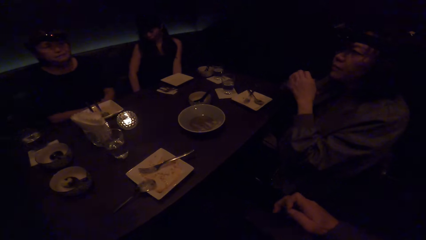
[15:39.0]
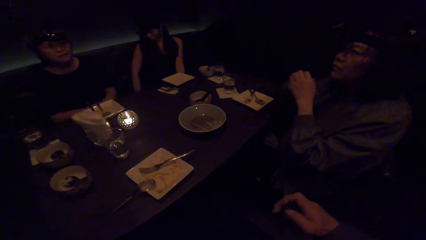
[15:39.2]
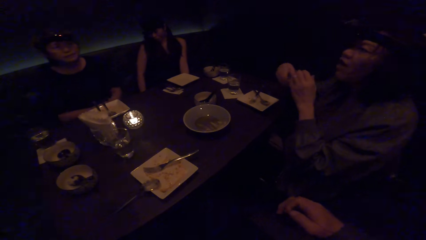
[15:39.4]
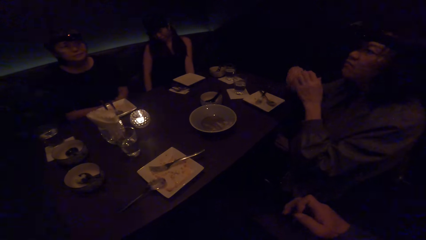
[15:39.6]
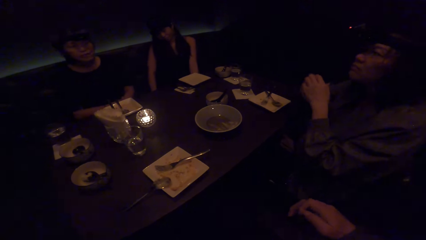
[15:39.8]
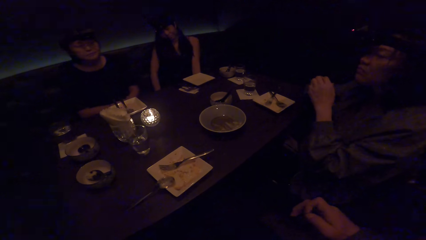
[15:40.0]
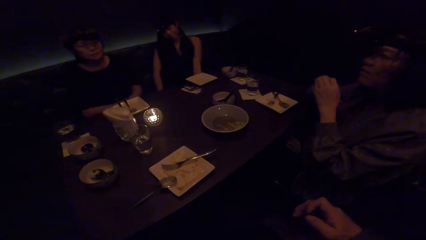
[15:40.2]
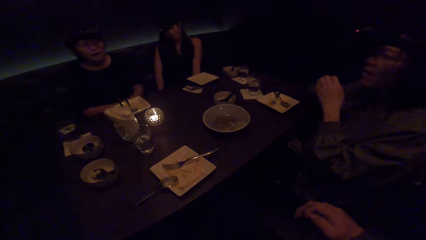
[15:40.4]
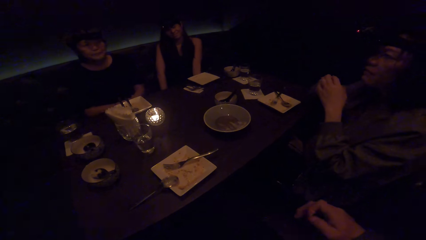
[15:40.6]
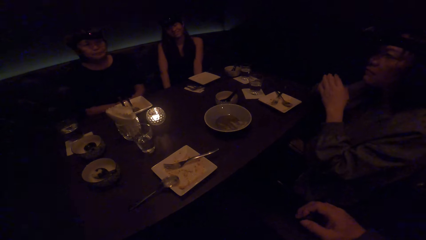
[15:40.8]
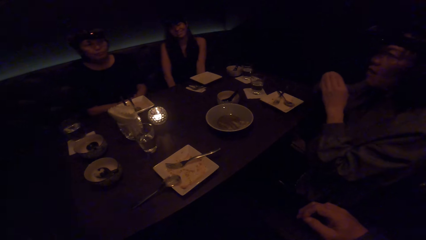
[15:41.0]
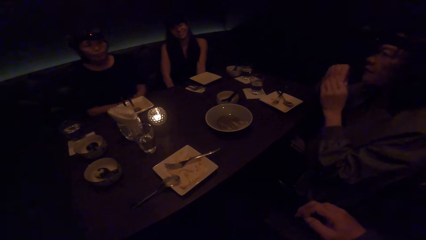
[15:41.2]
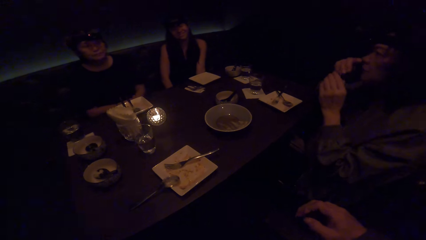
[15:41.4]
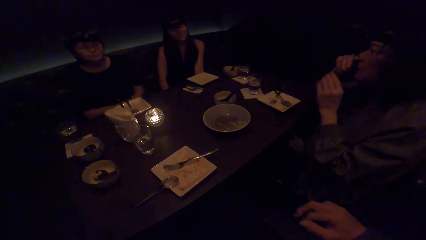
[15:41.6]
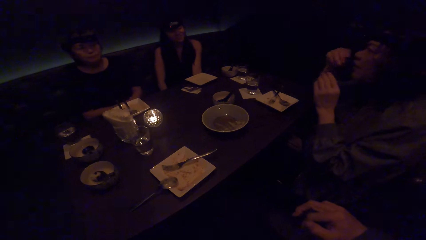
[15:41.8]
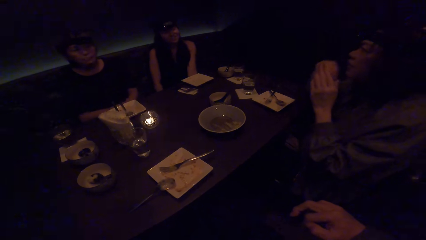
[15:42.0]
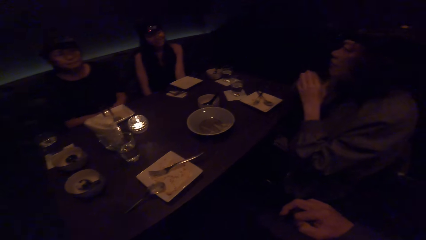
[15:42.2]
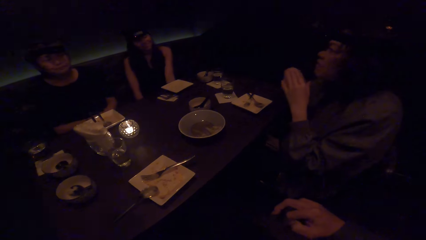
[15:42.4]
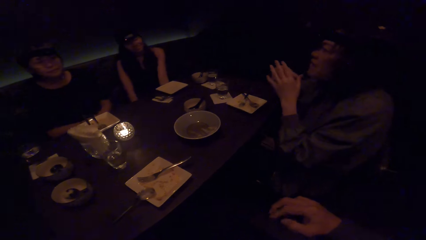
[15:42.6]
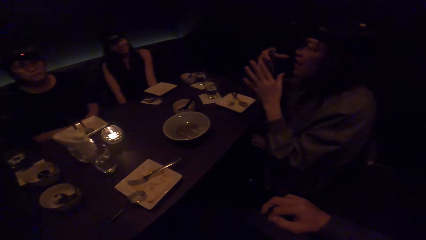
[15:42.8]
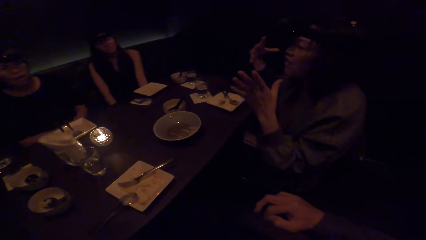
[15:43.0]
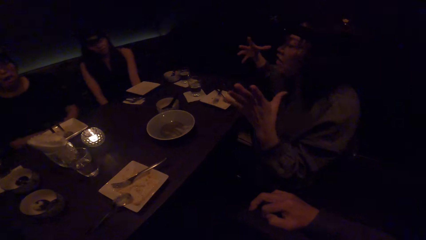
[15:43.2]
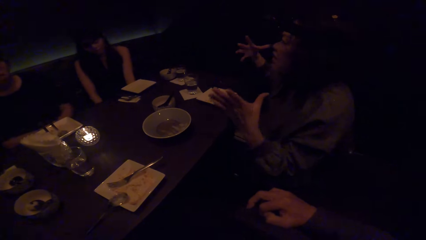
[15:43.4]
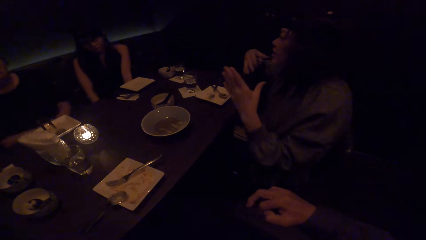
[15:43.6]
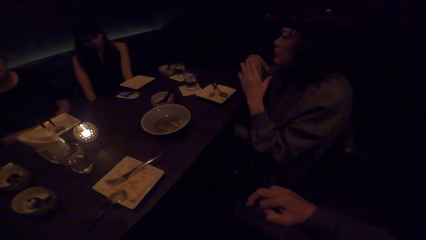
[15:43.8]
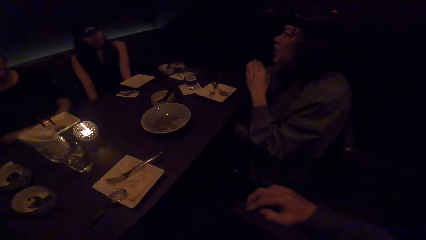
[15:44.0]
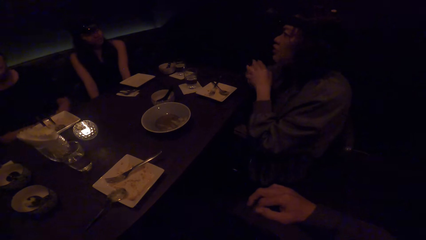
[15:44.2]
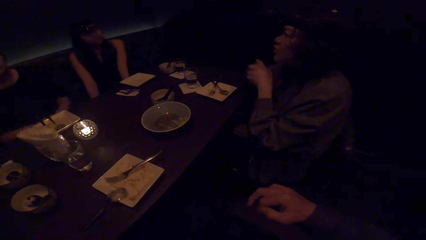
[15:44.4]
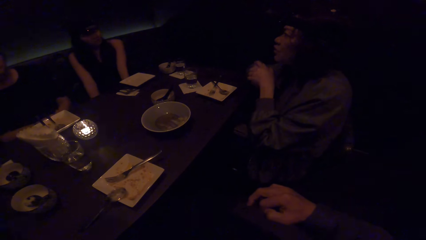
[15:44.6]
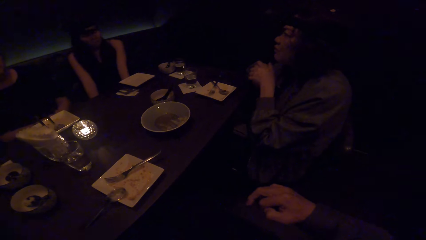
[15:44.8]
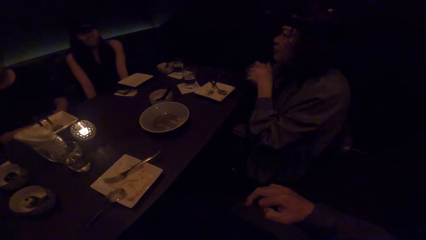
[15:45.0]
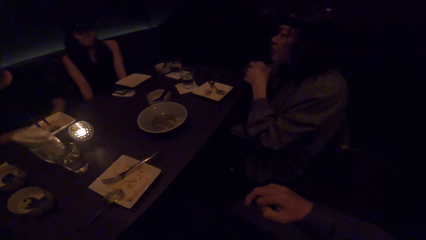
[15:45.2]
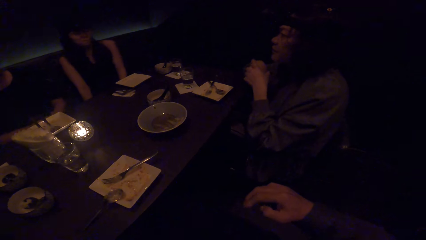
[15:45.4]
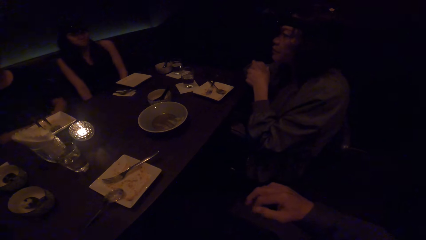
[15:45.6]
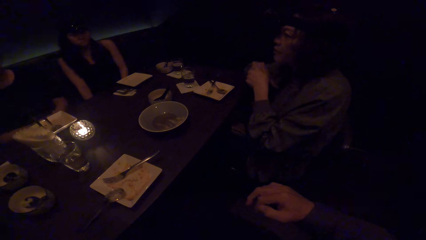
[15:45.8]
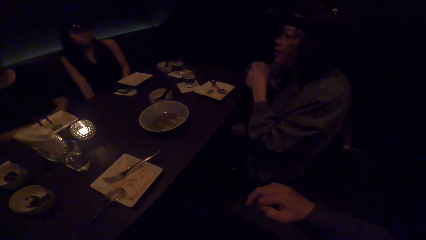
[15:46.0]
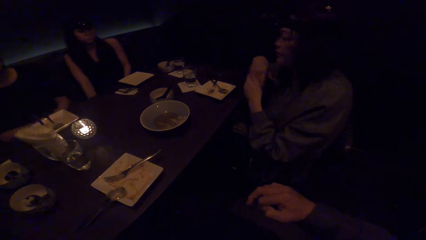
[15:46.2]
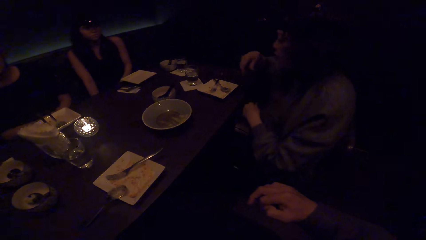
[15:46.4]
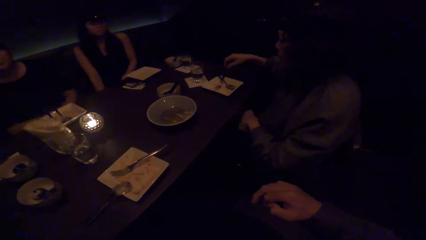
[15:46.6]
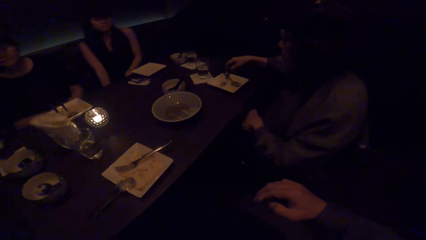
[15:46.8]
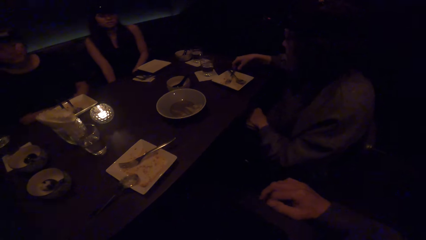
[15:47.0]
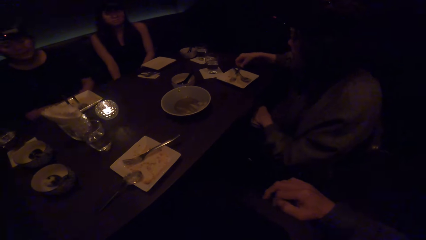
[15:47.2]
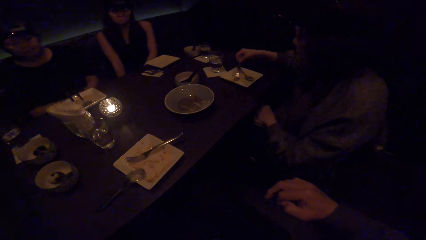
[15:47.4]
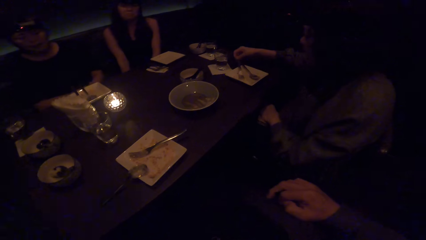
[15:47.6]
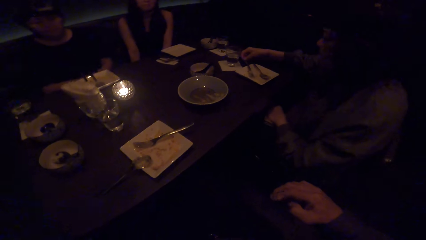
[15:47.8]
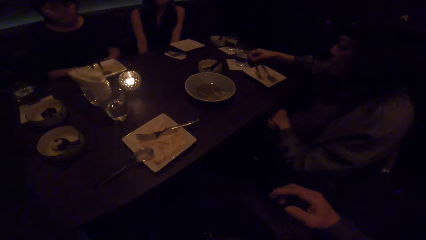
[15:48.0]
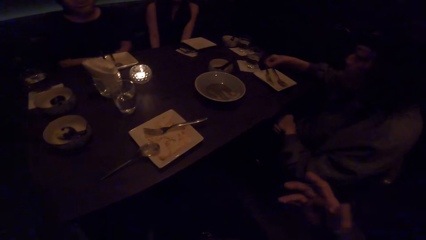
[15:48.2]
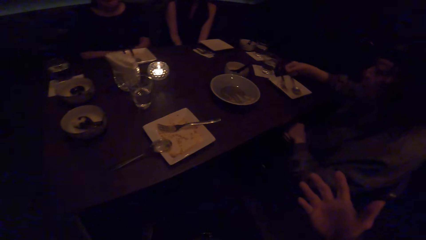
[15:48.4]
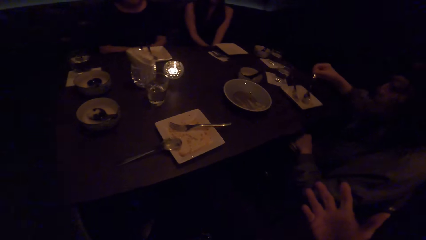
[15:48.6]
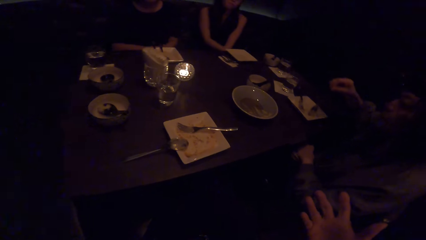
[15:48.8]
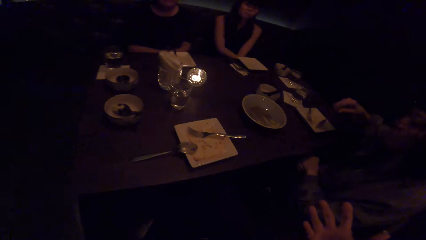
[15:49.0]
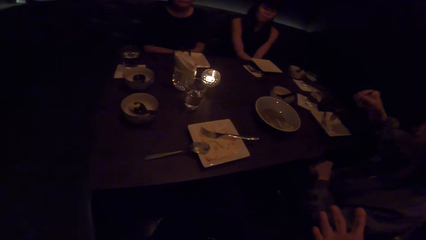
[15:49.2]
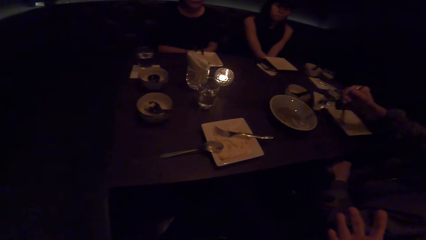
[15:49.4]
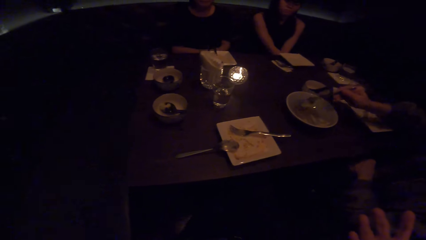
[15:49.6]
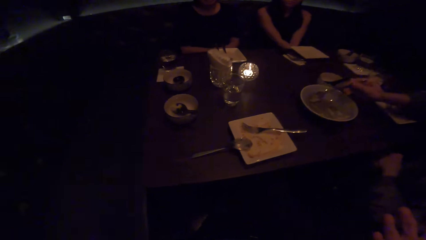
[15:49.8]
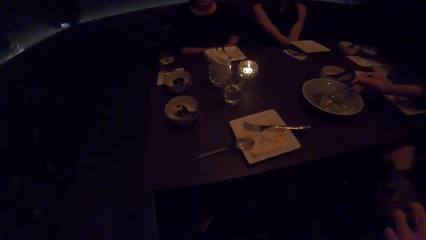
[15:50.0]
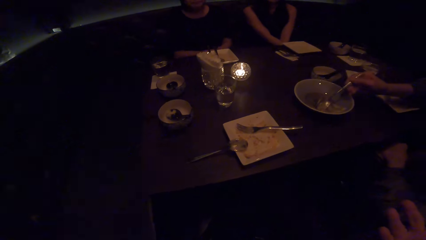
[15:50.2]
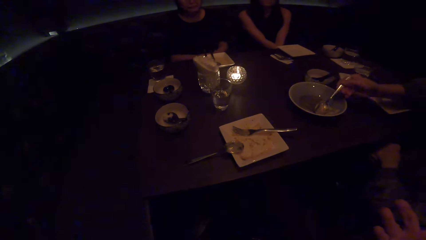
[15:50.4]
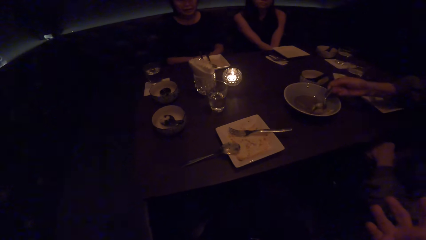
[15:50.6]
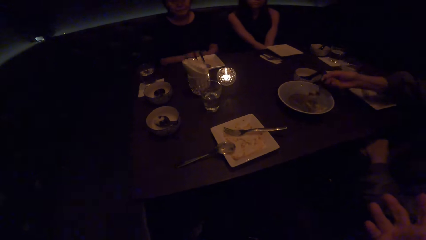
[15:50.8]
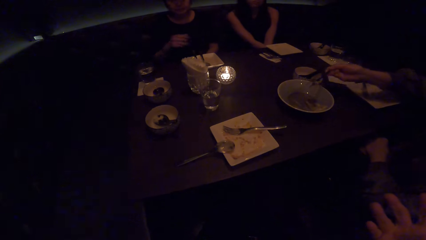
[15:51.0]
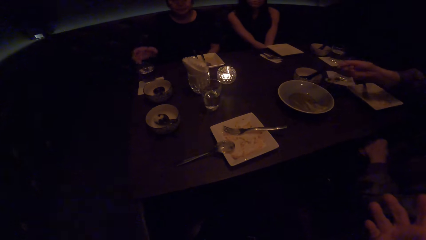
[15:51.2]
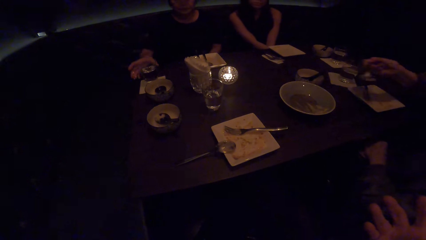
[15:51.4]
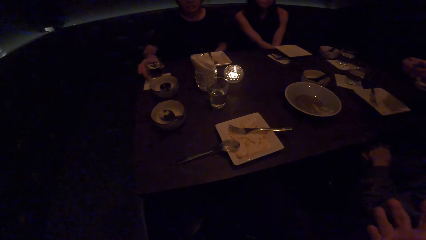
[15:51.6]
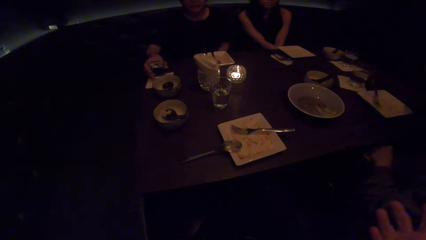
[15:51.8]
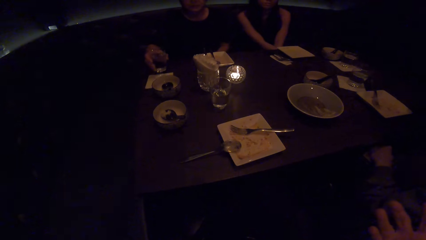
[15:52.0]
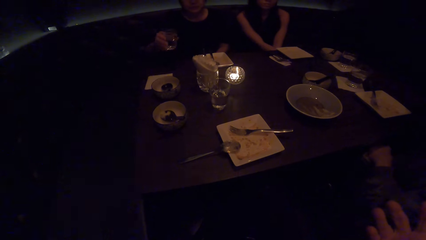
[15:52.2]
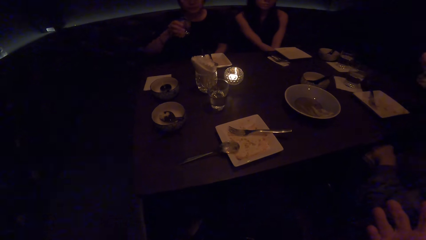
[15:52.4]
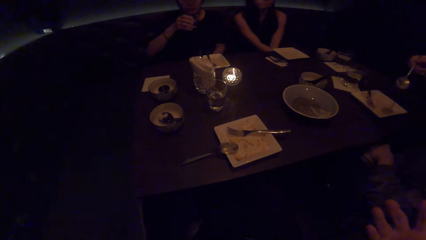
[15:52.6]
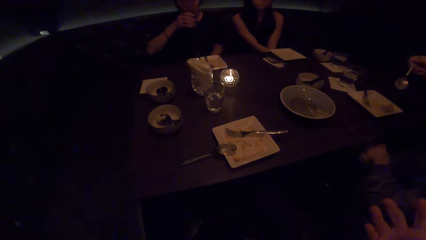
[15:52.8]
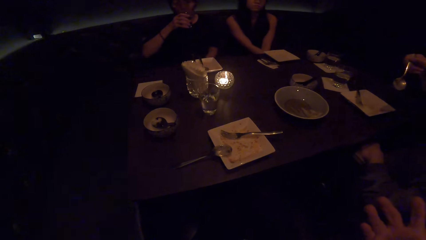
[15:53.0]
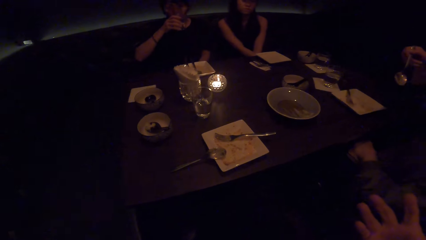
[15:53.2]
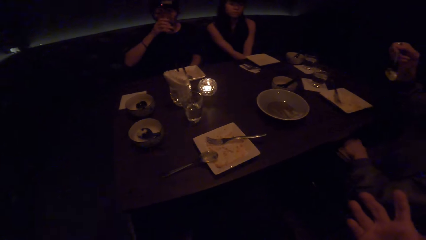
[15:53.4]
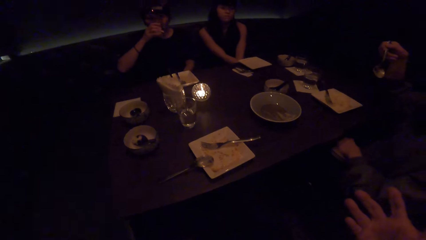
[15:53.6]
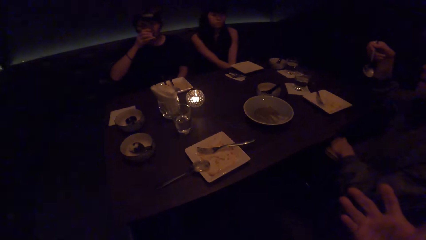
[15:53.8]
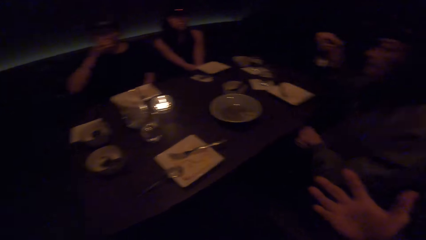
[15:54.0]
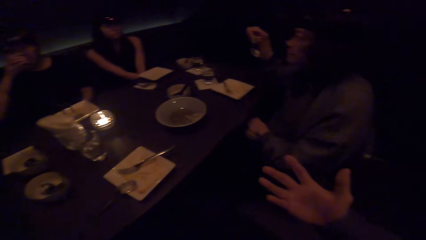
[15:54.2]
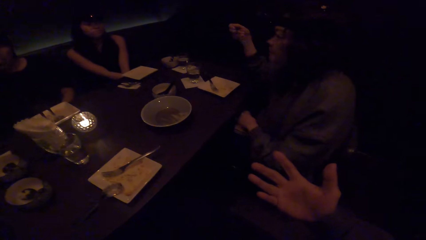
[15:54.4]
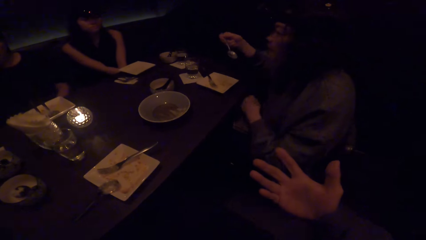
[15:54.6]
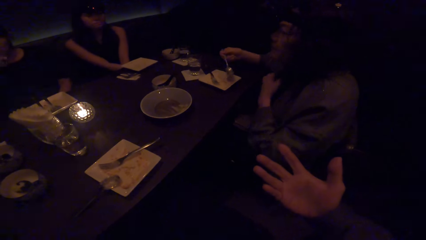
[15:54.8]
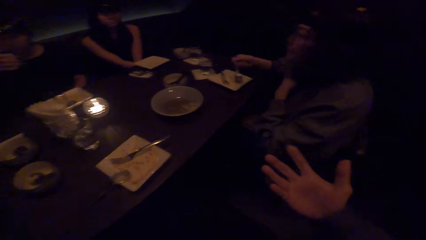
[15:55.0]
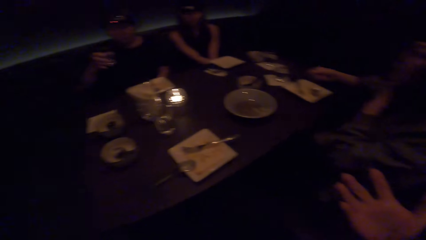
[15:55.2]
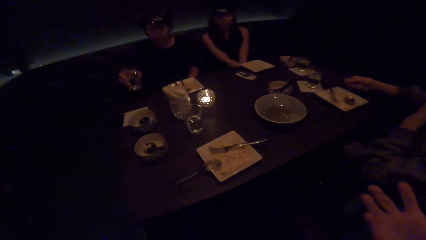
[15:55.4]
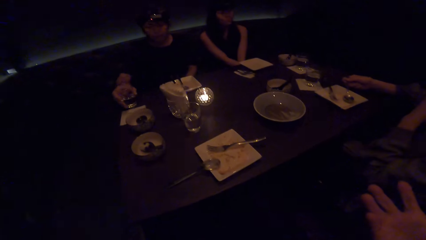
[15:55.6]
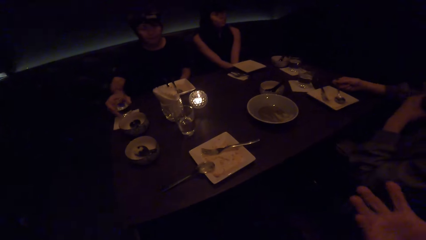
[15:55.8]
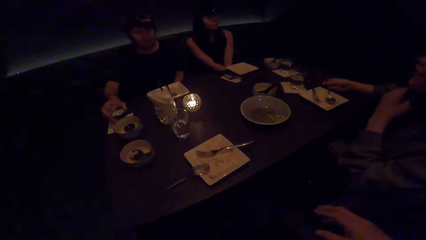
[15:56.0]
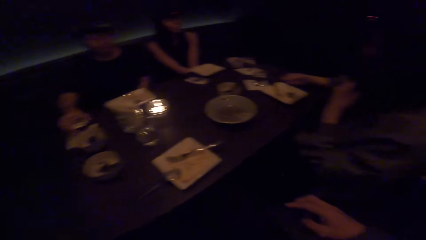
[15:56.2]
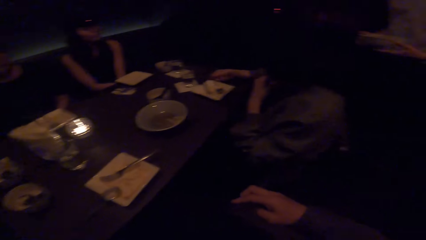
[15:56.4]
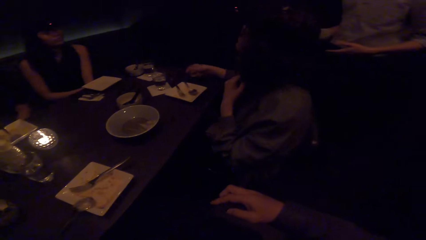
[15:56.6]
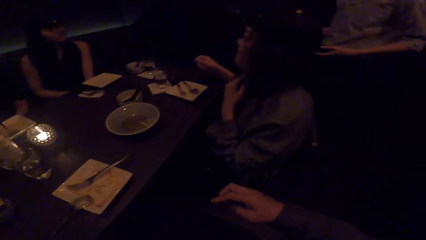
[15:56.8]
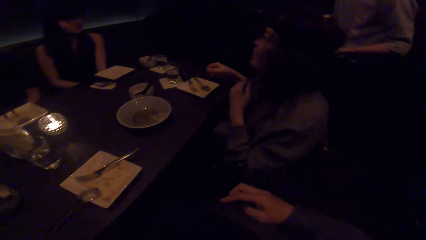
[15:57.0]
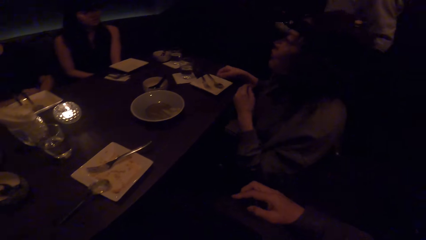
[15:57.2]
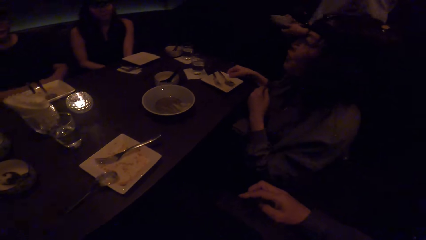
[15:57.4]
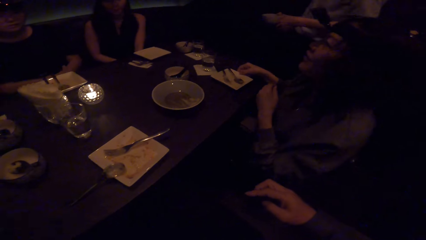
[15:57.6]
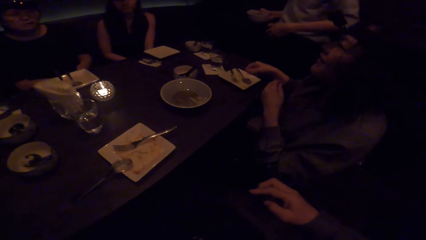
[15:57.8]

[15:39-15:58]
The camera wearer looks at the colleagues. They look at a woman. The woman moves the fork in the plate with her right hand. The camera wearer converses to the woman. The woman picks up the spoon in the plate with her right hand. The camera wearer looks at the colleagues. The woman scoops food with the spoon. Another woman picks up a glass of water. The camera wearer looks at the first woman. The first woman drops the fork in the plate with her right hand. The other woman drops the glass of water.
